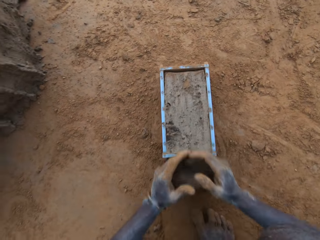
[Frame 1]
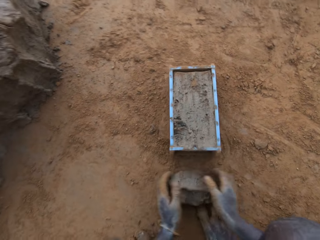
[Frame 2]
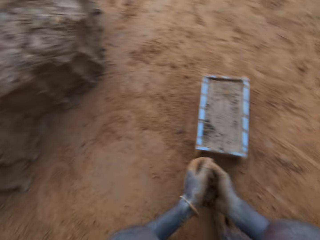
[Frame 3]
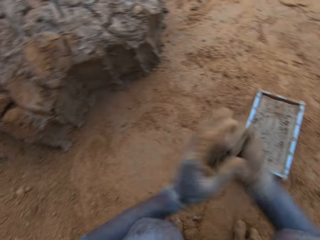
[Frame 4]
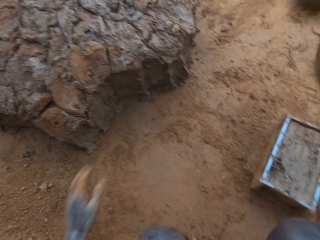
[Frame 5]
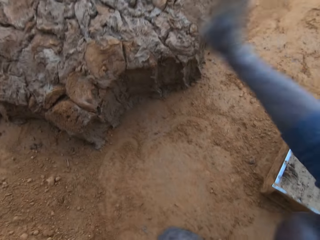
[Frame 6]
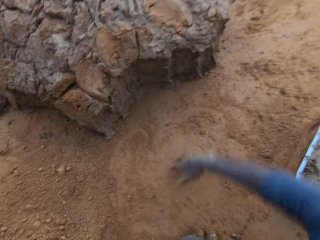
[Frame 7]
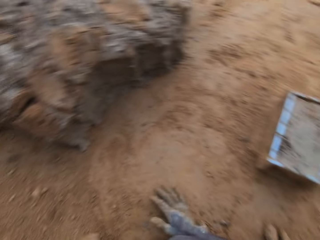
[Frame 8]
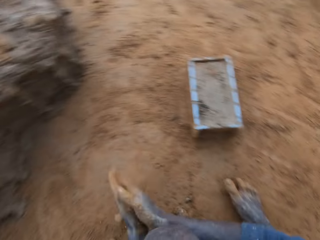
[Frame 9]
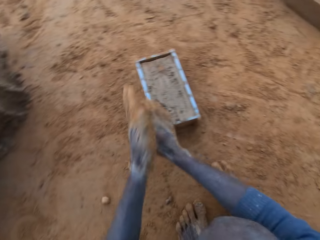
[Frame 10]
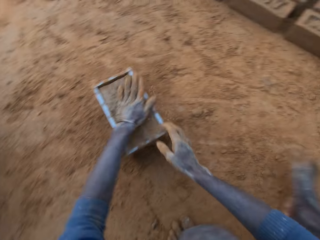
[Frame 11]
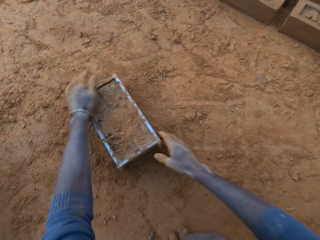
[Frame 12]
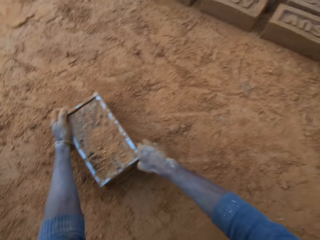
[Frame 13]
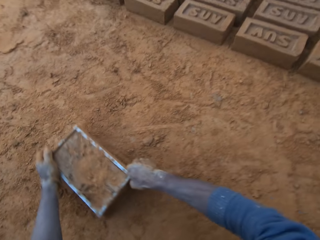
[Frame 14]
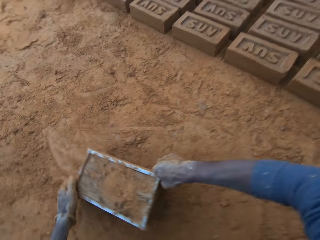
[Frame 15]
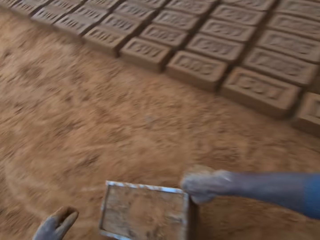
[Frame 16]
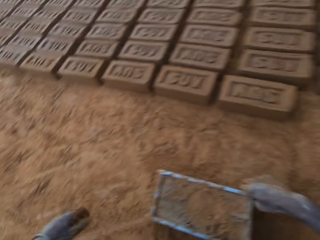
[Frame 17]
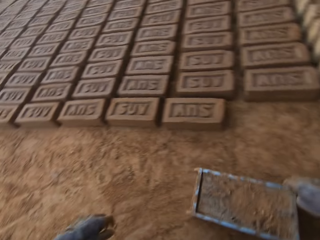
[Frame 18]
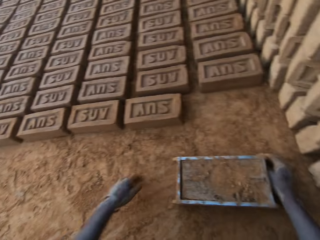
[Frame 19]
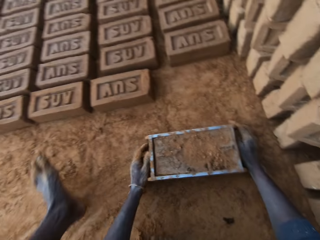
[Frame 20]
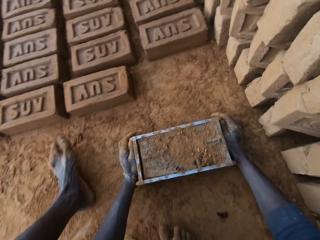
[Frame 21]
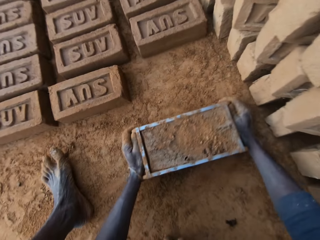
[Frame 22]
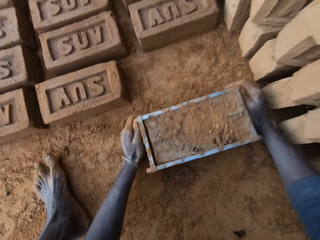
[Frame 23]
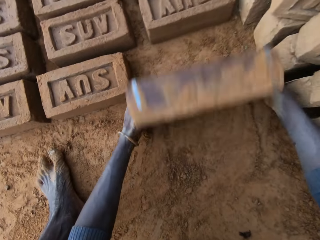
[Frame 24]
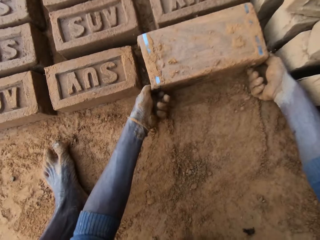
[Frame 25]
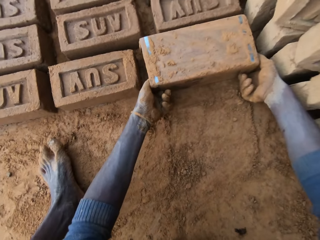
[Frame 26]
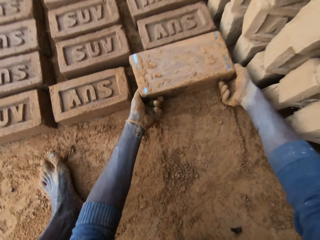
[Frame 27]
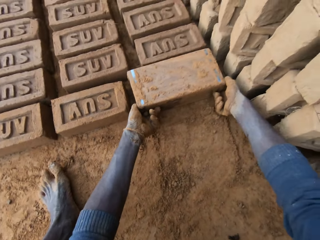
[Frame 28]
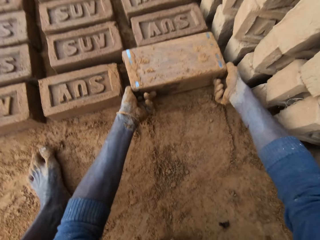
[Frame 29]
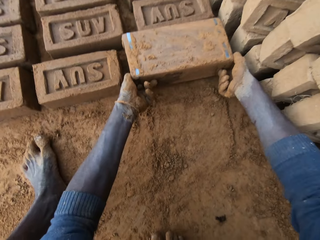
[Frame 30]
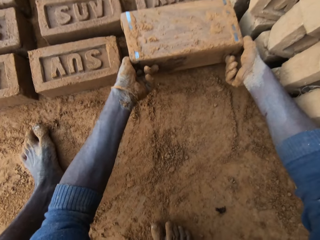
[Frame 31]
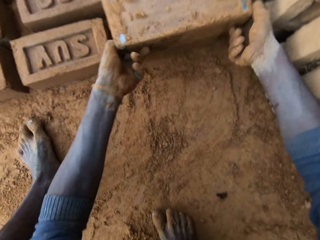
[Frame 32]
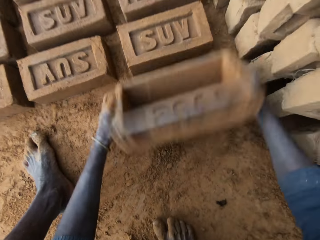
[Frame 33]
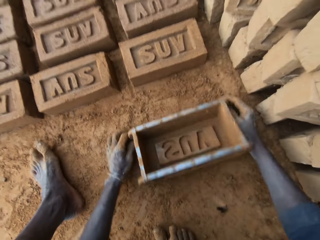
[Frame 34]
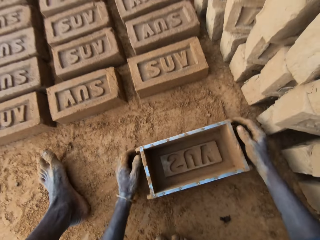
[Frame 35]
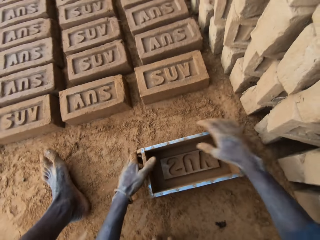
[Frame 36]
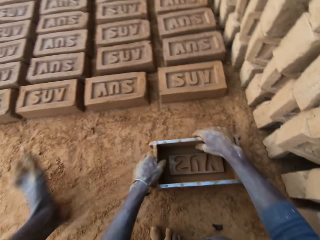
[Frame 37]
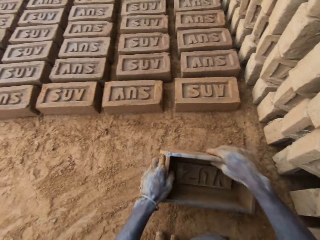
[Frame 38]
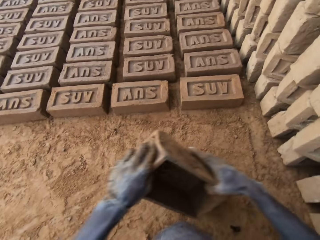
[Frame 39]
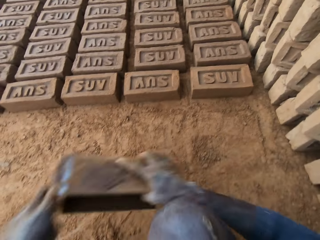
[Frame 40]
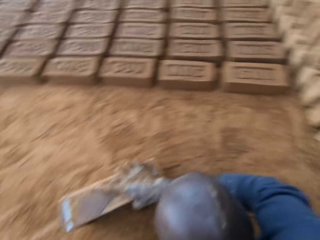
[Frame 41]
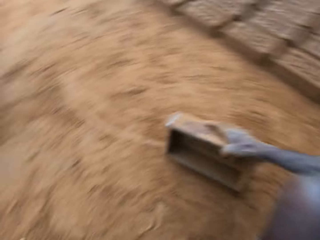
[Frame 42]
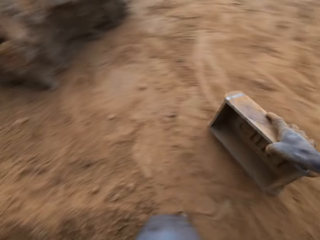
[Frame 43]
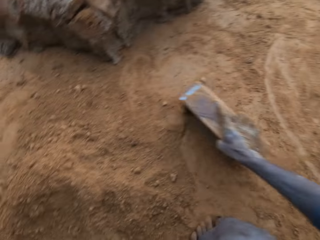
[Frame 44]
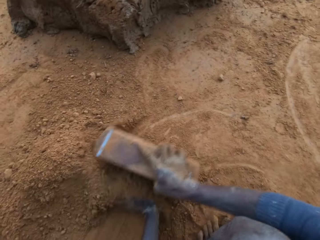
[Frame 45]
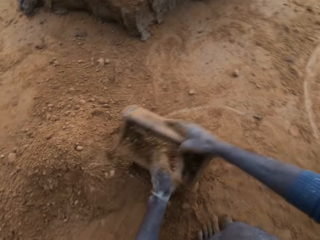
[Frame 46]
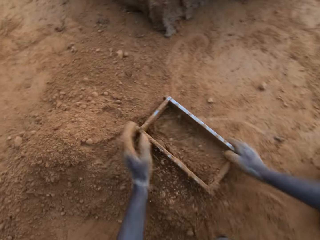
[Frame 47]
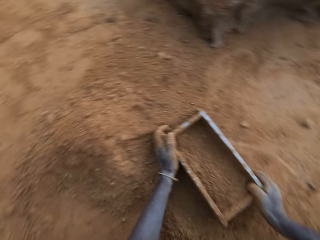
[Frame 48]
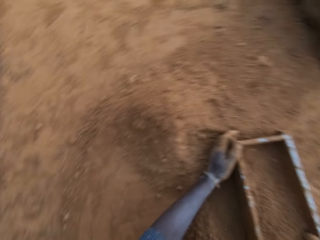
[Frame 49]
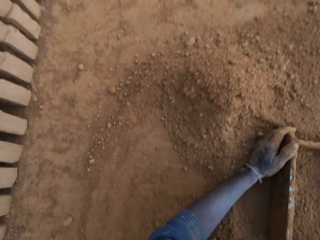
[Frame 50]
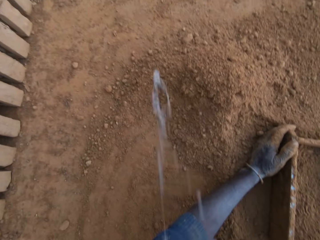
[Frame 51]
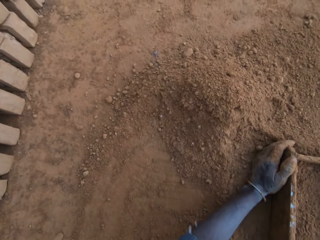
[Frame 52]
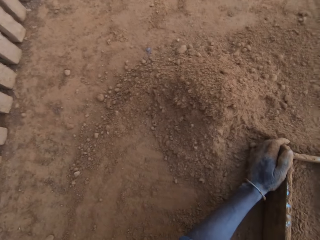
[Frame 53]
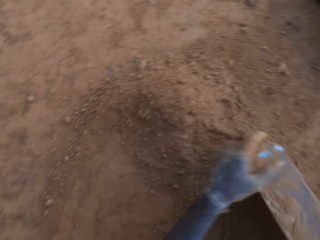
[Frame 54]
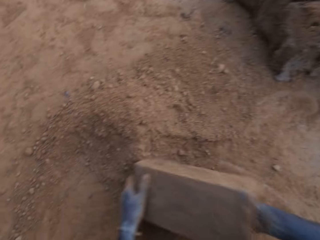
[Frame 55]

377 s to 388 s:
The camera wearer scrapes clay from the mould with his hands. He throws the clay on the clay mud. He pours sand on the clay mould. He moves the clay mould or container on the ground with his hands. He turns the clay mould on the ground. He lifts the container, puts the container down, and puts clay in the container. He packs sand into the clay mould with his left hand.

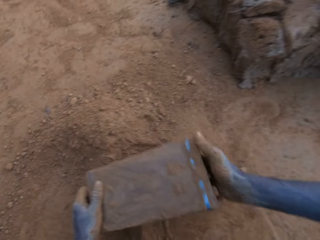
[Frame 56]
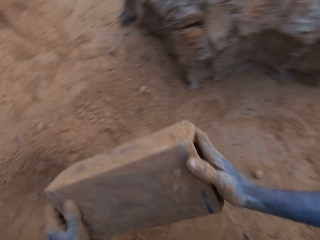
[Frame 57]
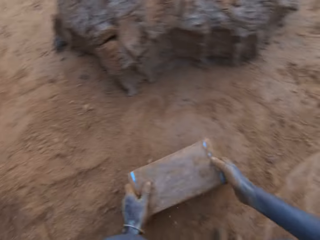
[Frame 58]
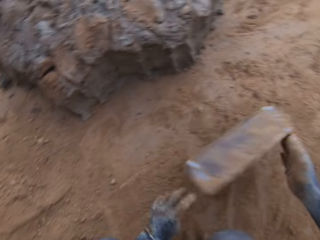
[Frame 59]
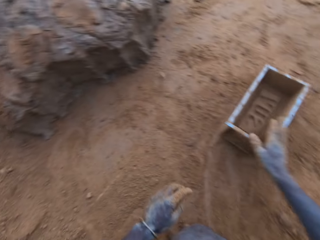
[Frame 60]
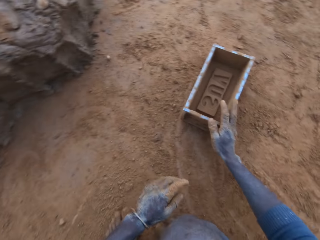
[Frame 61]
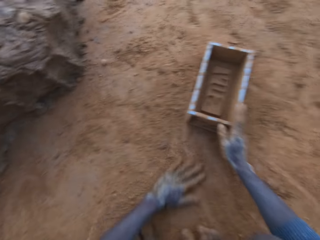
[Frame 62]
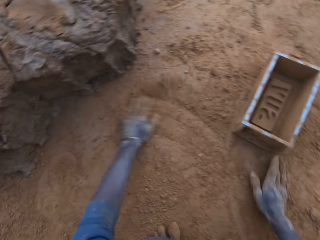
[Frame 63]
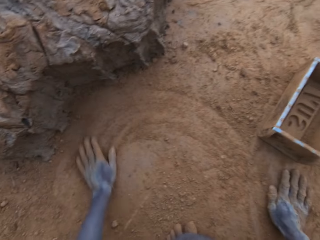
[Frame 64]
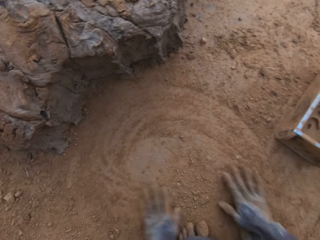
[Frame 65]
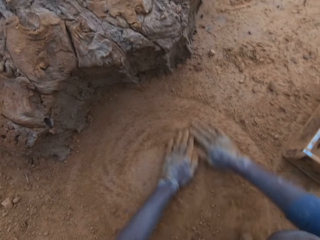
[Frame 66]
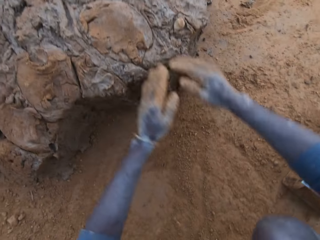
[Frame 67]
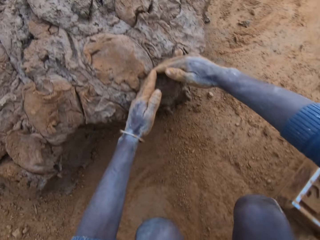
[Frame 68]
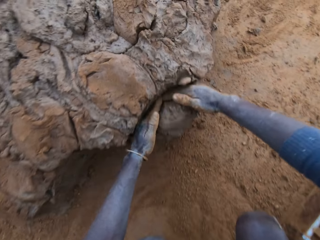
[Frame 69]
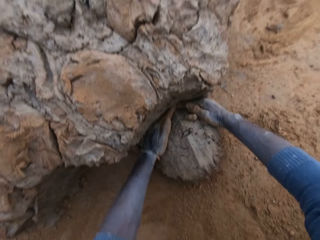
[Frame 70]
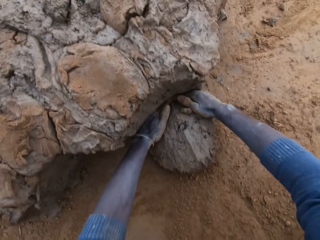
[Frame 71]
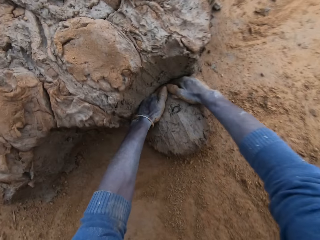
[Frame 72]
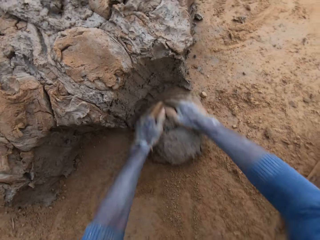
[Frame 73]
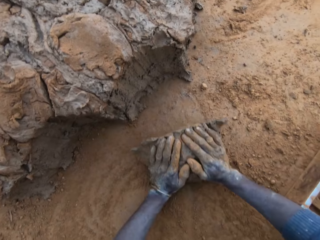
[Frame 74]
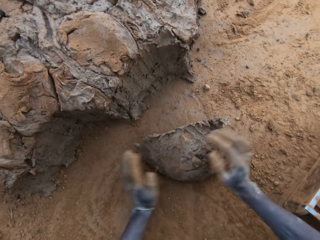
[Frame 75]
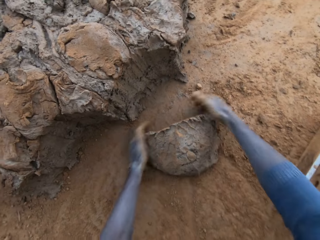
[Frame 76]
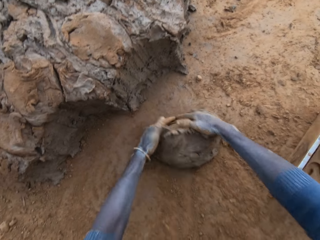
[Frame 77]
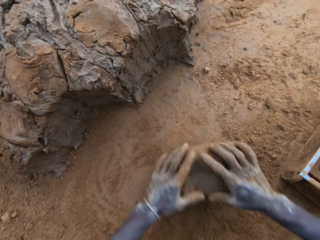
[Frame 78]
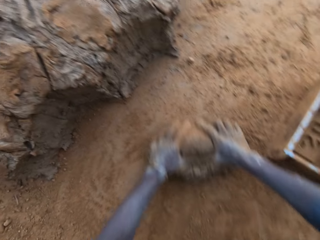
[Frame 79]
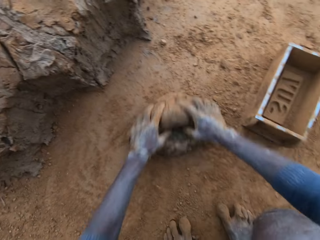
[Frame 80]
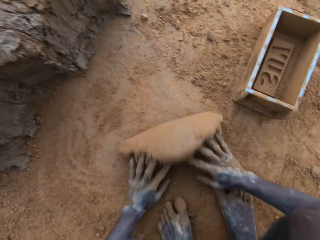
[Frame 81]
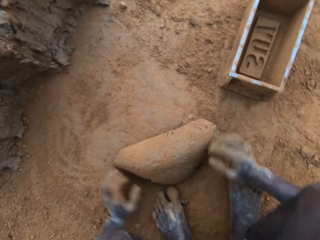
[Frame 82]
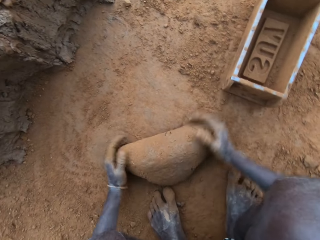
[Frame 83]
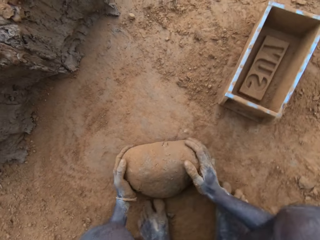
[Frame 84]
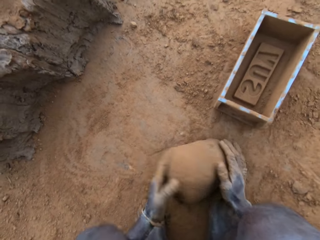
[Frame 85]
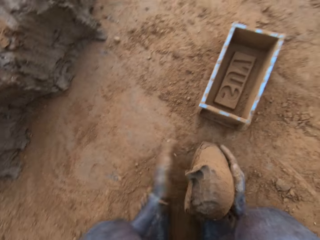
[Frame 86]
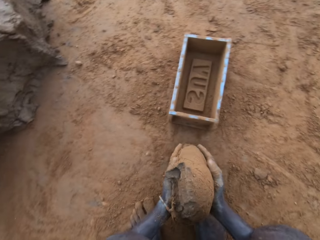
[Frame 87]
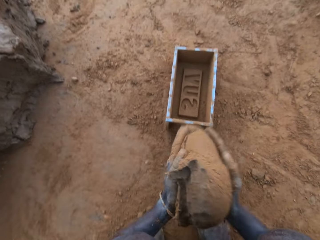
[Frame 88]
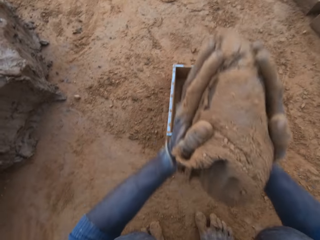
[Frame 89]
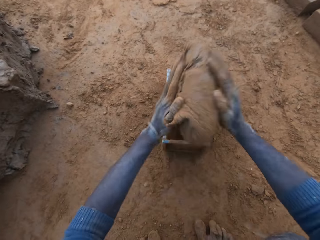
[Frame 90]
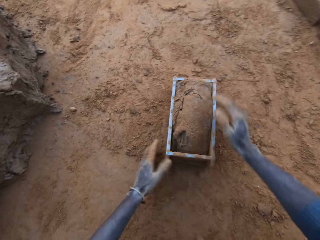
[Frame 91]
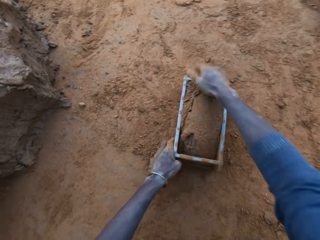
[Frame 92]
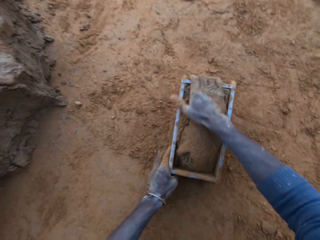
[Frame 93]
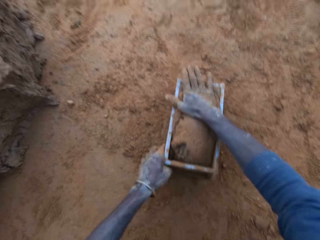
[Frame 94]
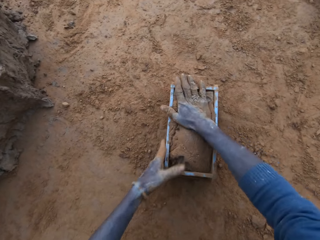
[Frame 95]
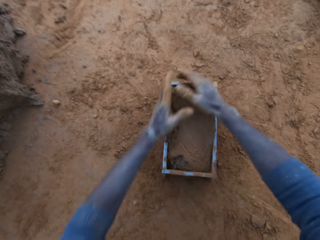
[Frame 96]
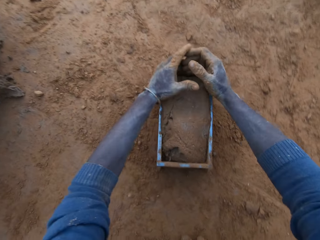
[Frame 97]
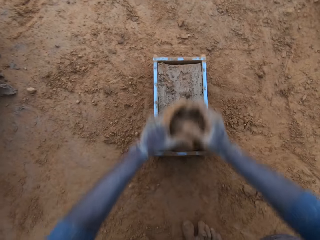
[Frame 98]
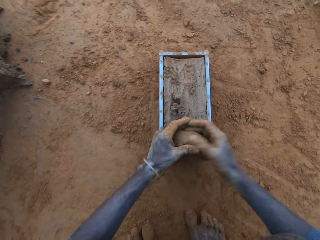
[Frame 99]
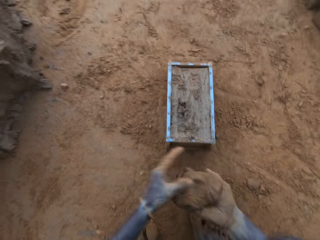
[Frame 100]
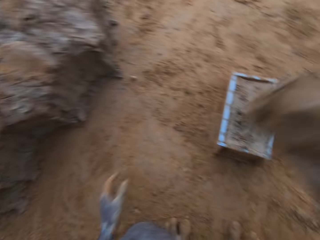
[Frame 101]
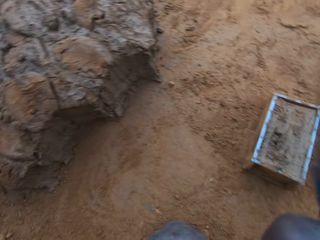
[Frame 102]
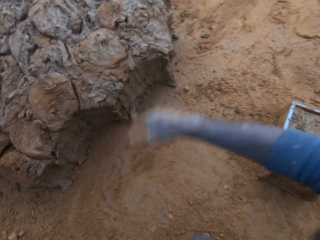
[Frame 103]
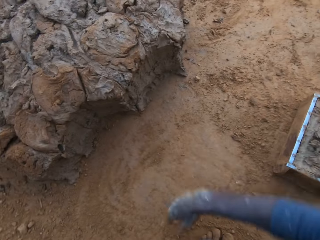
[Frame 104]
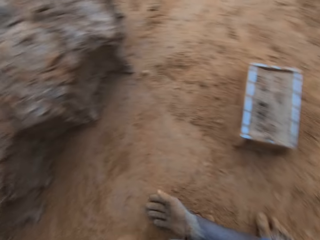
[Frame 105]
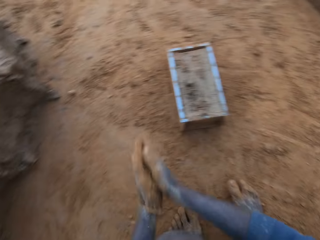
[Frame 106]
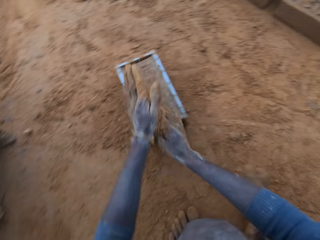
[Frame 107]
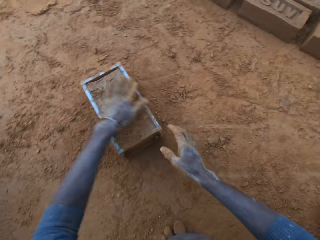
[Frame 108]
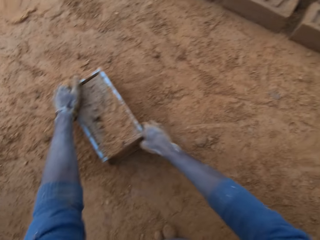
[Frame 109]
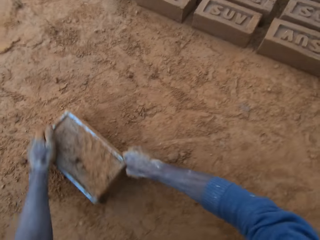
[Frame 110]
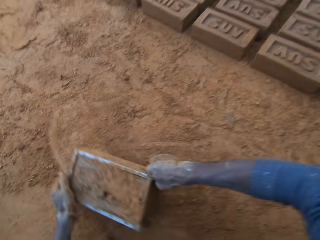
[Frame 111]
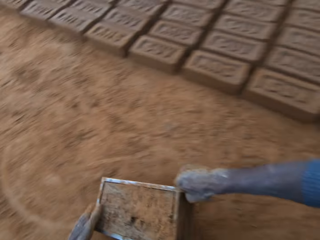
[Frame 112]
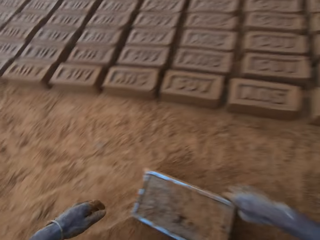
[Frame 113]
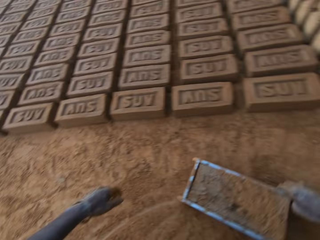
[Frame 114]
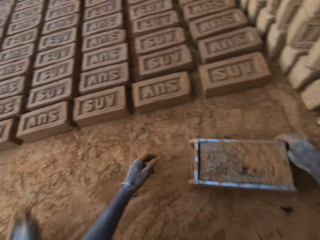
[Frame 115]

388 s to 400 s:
The camera wearer spits down. He pours sand out of the clay mould and drops the clay mould or container on the ground. He inspects the container. He packs clay from the clay mud with his hands. He rolls the clay down. He presses the clay with his hands. He puts the clay into the clay mould. He presses the clay with his hands. He scrapes clay from the mould with his hands. He throws the clay on the clay mud. He pours sand on the clay mould. He picks up the container. He moves the clay mould on the ground with his hands.
